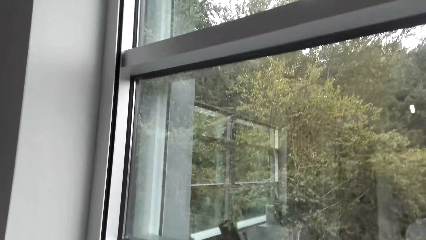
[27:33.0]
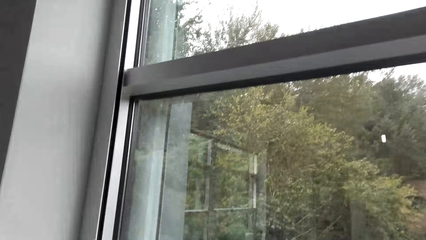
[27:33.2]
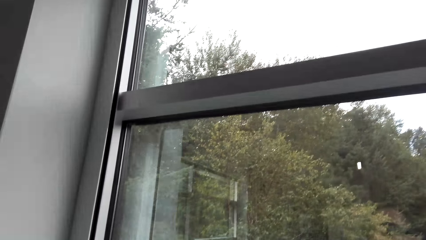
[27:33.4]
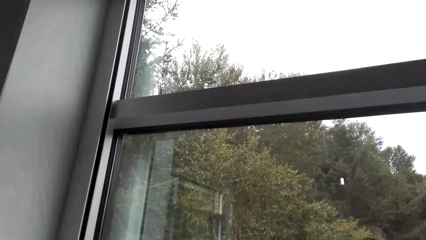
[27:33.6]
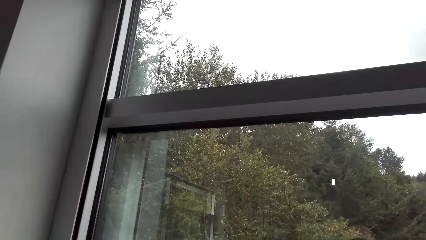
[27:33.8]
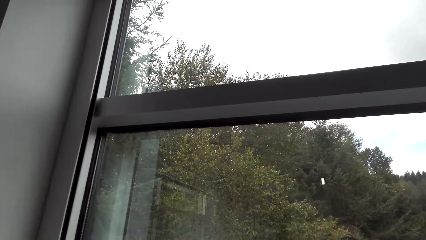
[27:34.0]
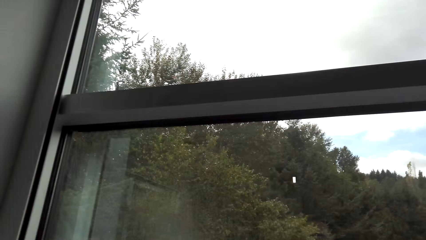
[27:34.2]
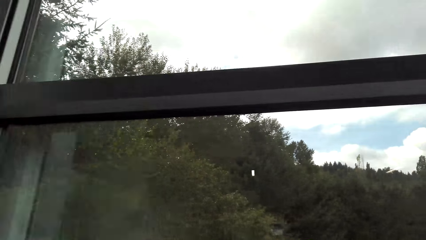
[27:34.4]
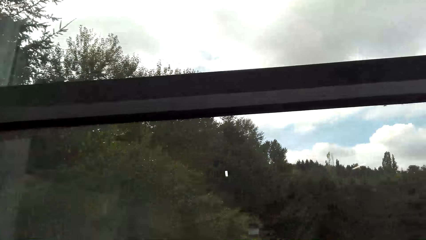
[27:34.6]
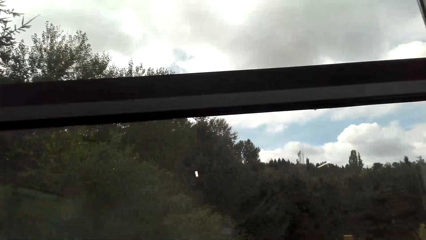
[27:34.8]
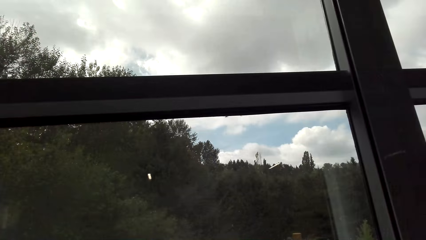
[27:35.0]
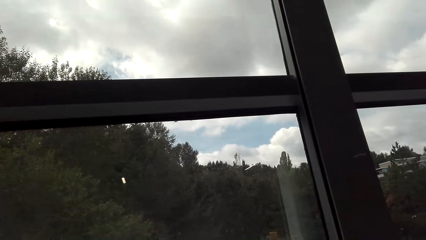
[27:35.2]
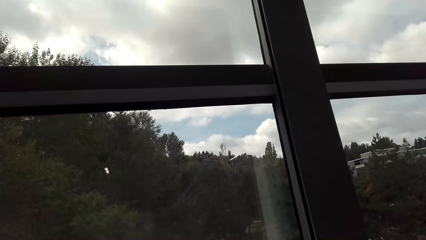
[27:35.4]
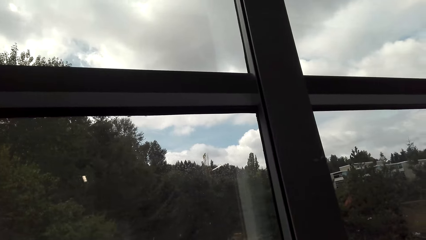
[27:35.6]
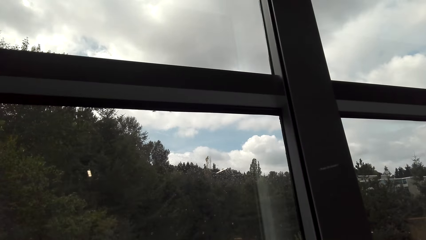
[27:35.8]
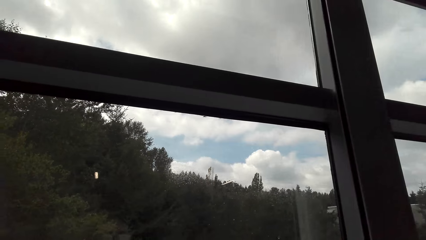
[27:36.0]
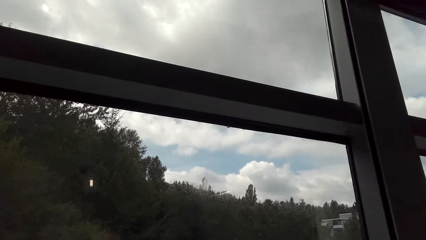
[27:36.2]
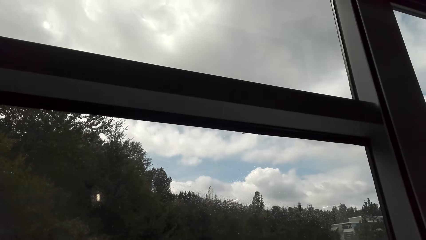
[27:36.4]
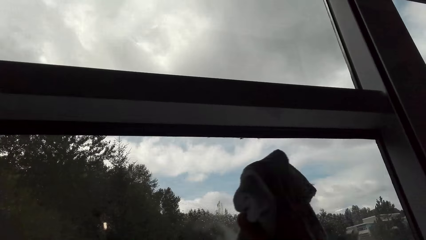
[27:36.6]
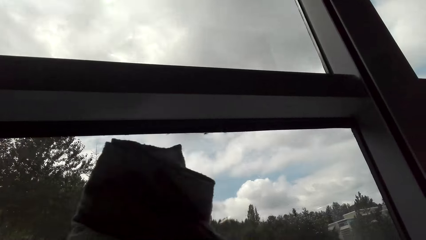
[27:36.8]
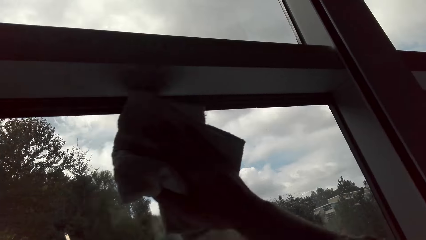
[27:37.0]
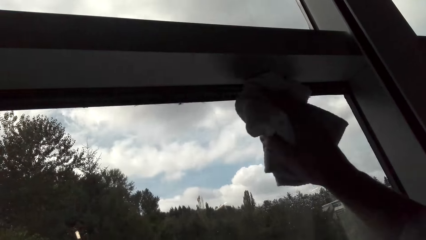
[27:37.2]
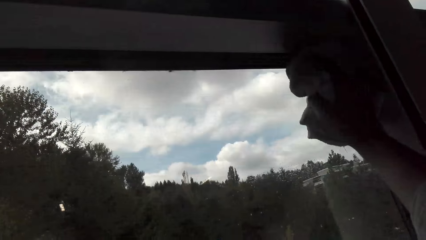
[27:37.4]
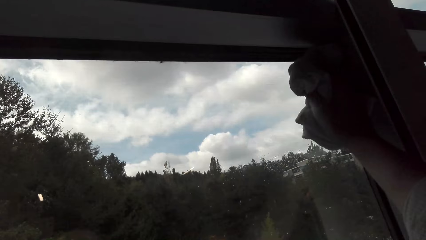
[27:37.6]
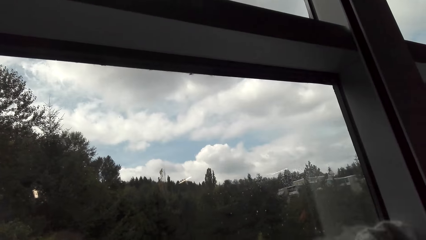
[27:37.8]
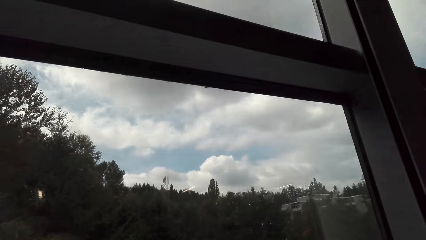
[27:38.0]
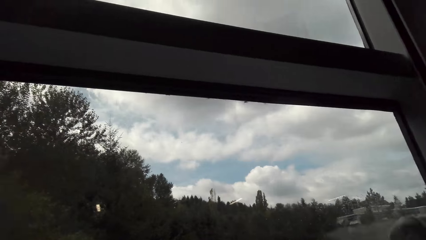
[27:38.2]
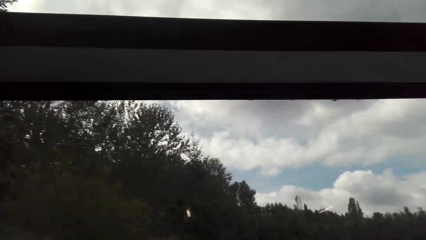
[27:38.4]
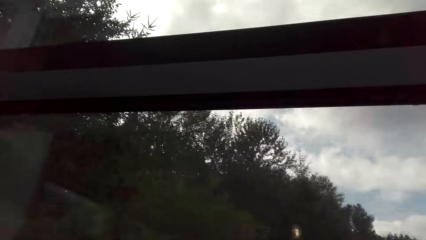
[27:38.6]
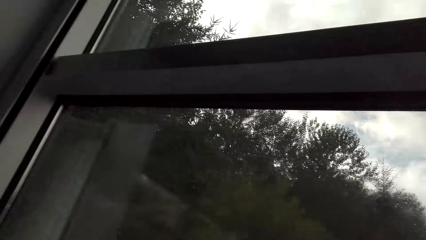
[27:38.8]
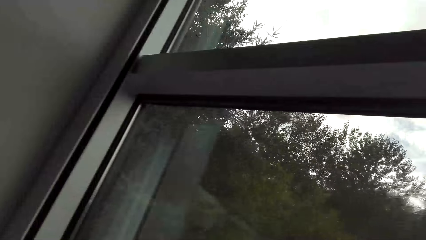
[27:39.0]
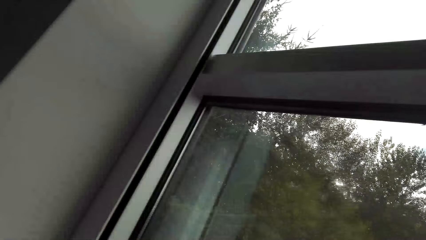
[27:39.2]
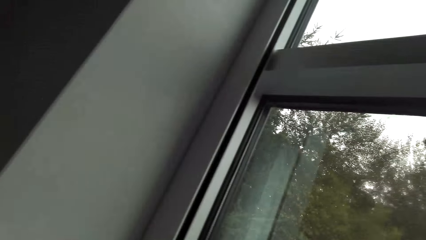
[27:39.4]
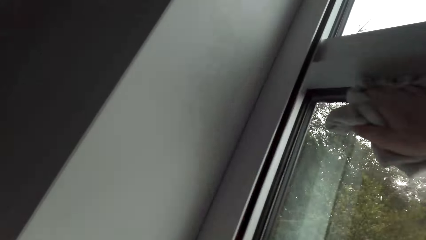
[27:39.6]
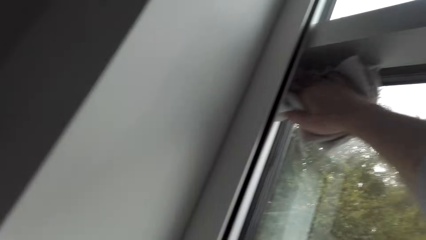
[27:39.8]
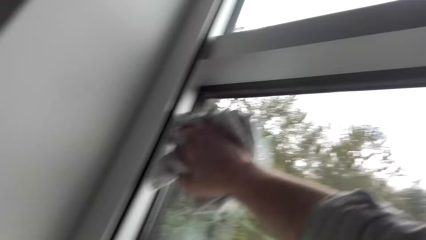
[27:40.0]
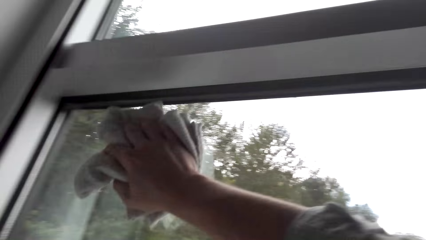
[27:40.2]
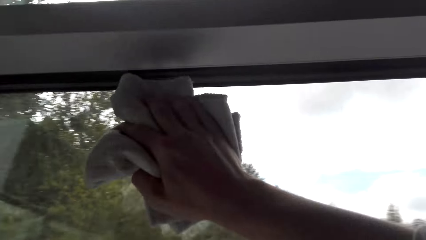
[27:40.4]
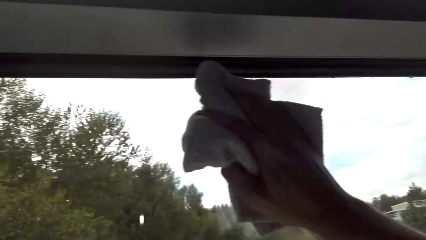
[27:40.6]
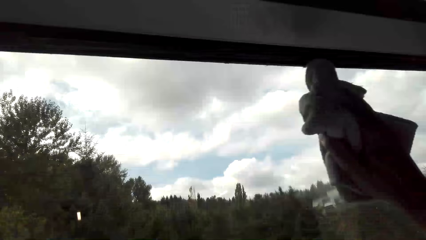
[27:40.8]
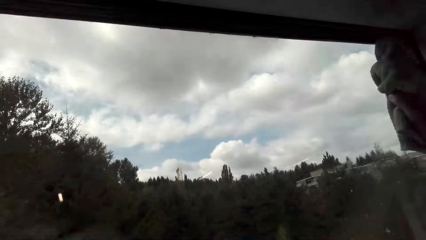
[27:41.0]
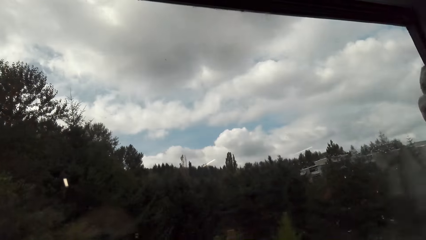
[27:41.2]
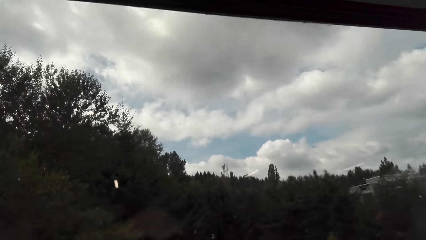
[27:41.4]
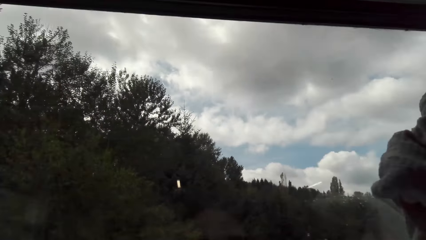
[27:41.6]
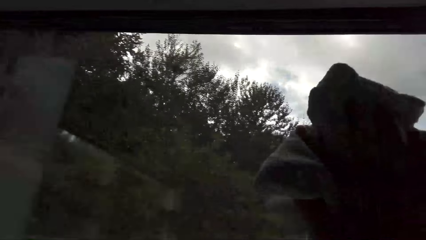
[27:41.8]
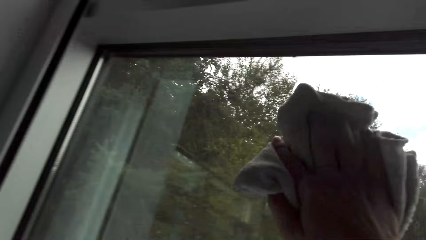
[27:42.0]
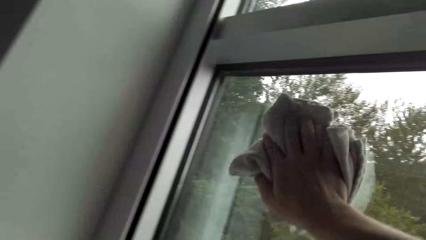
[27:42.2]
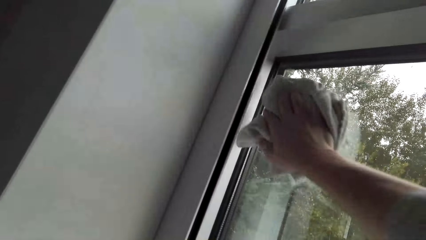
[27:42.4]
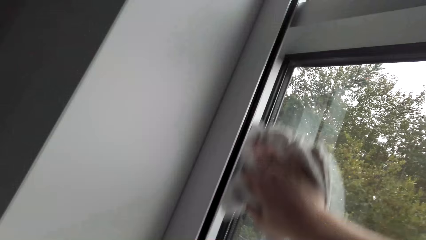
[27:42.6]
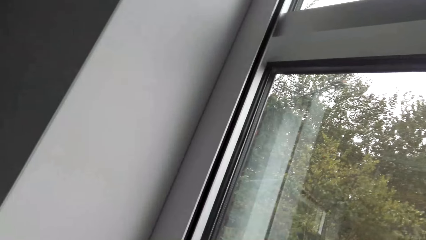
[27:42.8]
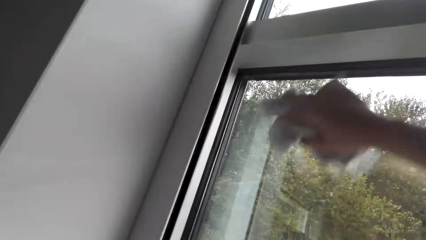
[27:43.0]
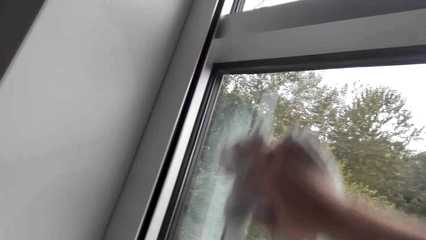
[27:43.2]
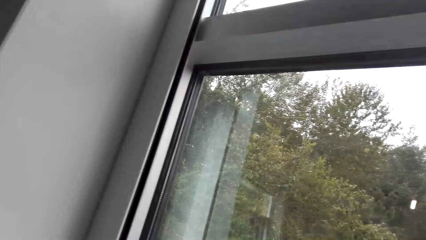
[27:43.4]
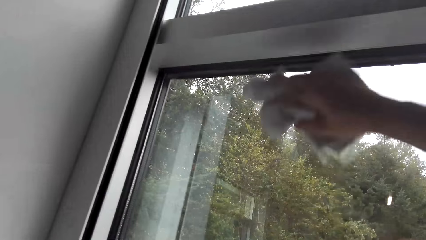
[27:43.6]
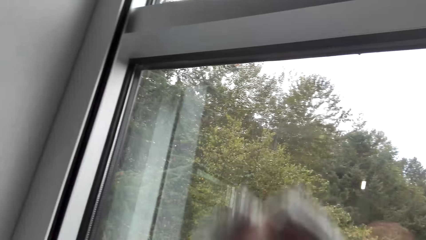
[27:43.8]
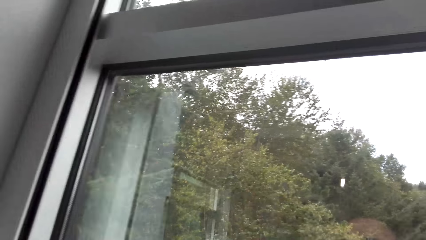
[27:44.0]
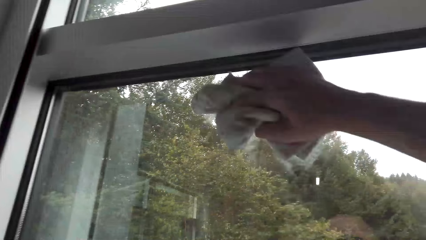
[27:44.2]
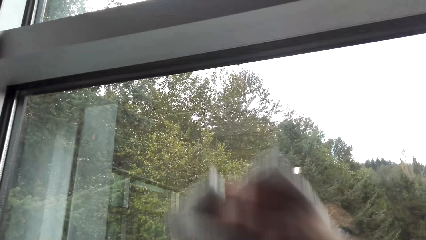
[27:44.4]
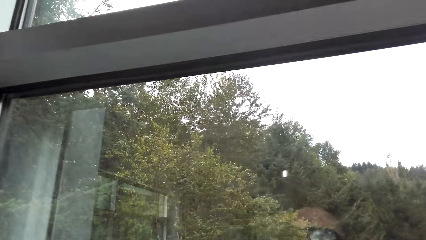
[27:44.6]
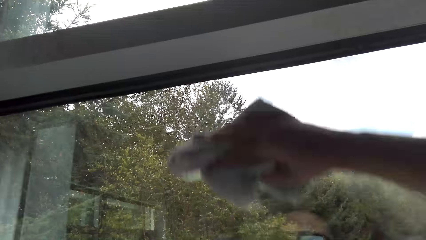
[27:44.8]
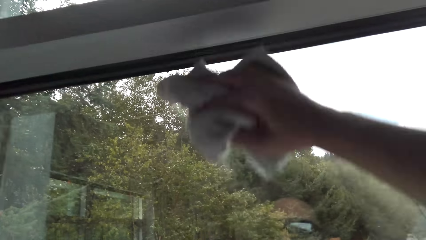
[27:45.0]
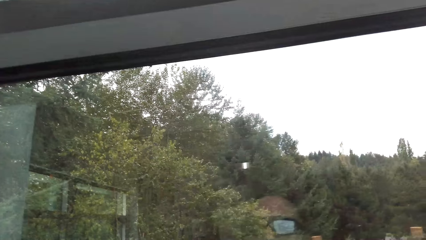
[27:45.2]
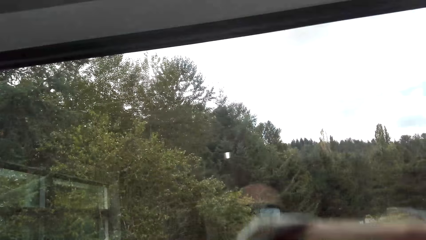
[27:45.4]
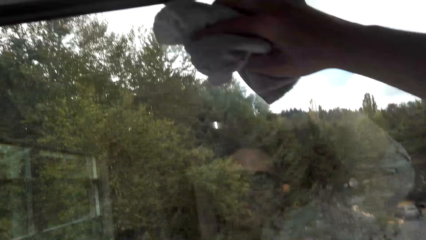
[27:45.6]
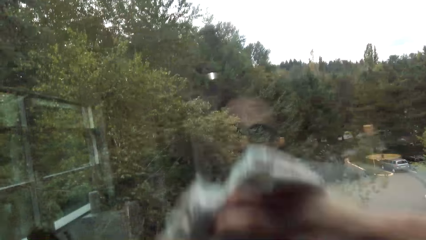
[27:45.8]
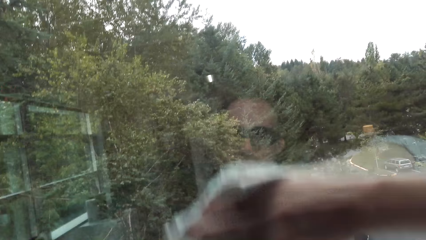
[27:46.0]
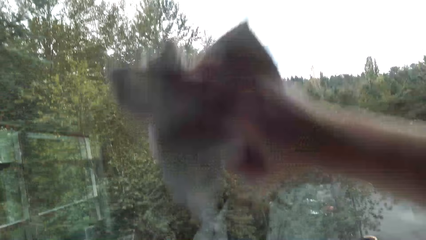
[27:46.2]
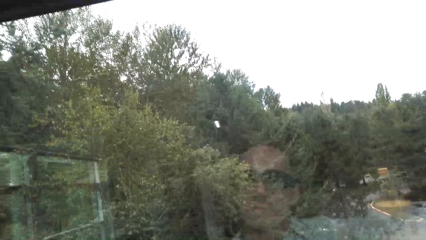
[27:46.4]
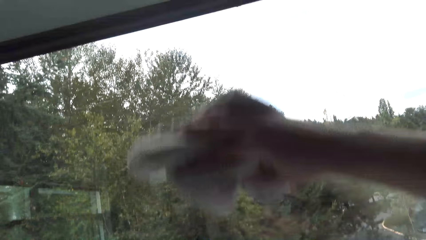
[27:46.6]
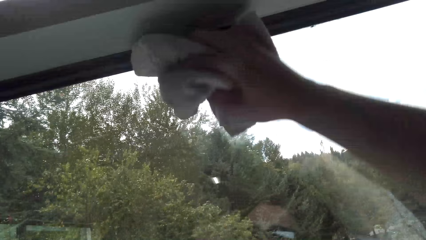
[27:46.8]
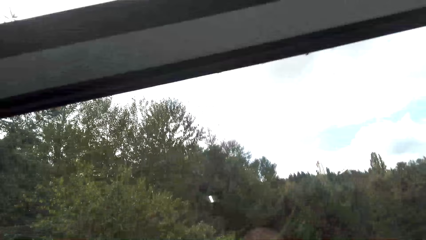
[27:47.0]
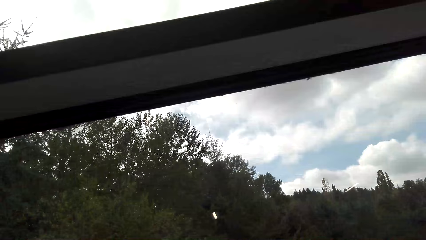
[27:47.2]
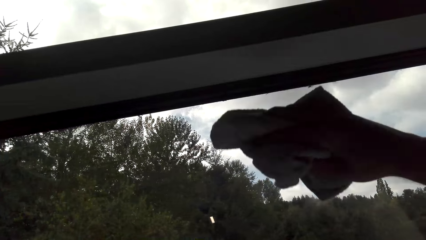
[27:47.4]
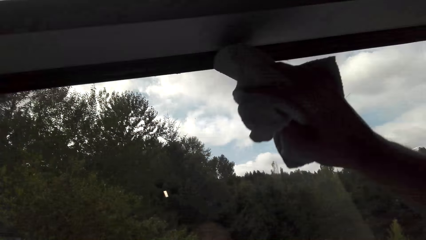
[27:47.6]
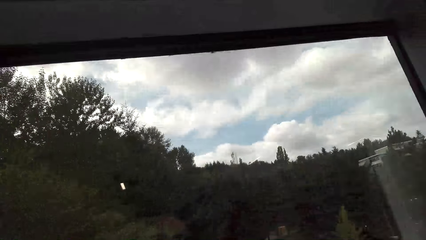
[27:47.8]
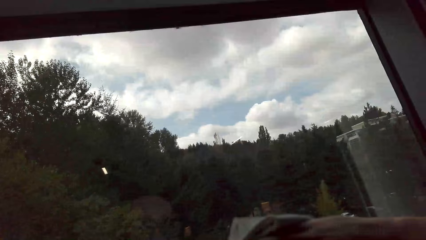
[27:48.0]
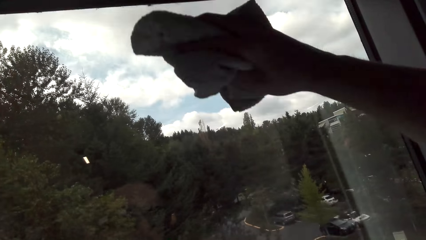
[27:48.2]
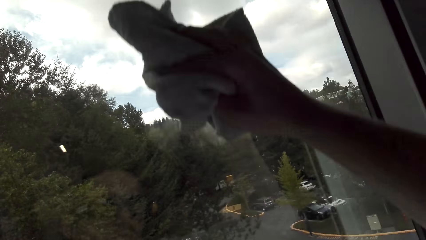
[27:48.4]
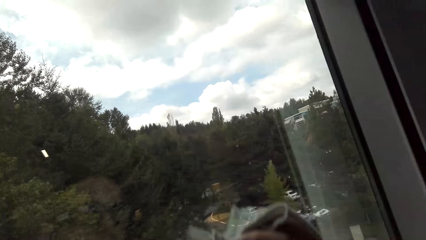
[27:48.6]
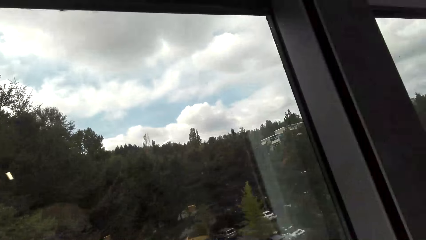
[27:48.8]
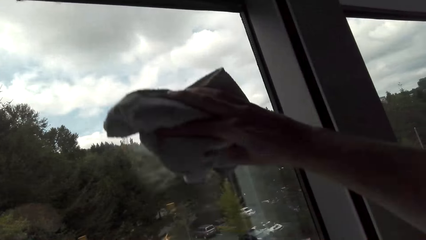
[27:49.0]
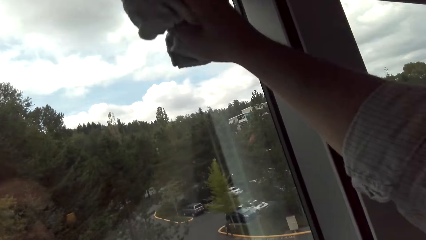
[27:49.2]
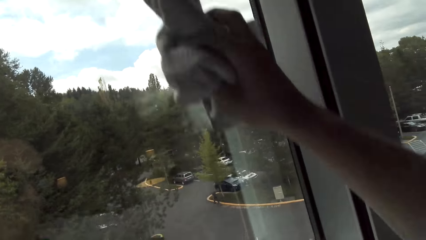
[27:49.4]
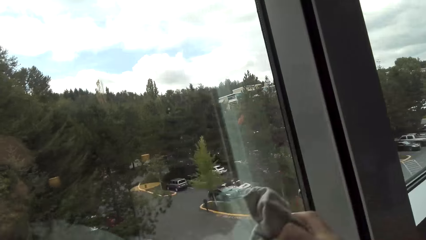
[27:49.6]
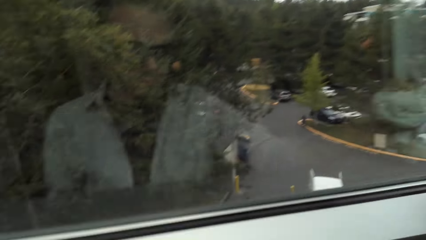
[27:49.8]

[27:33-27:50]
The camera wearer wipes the window pane.
